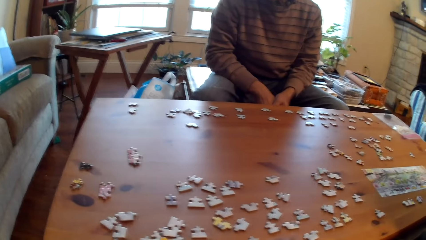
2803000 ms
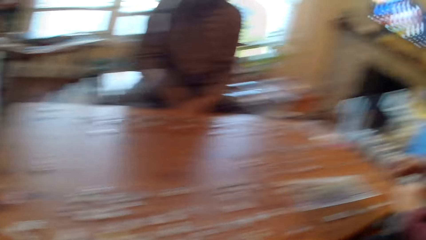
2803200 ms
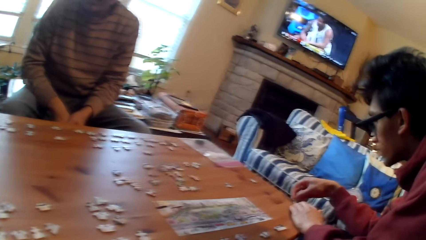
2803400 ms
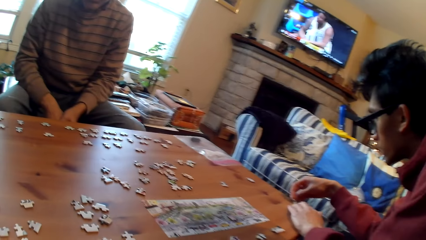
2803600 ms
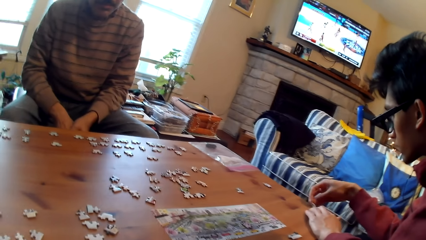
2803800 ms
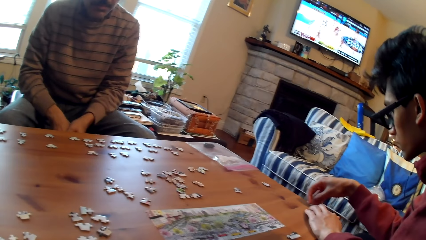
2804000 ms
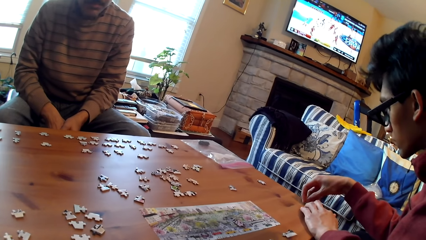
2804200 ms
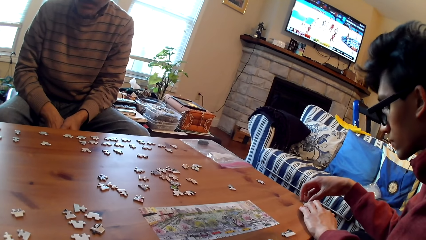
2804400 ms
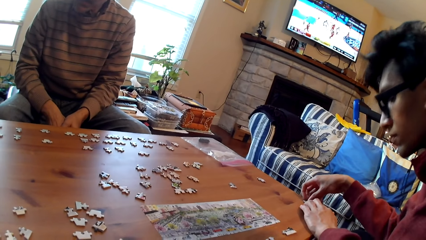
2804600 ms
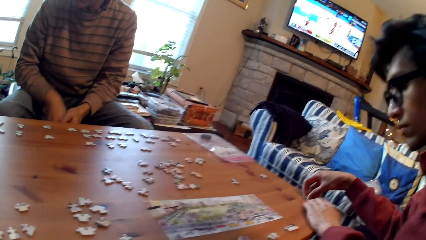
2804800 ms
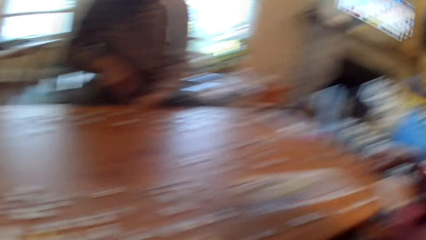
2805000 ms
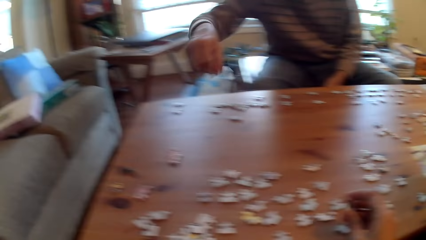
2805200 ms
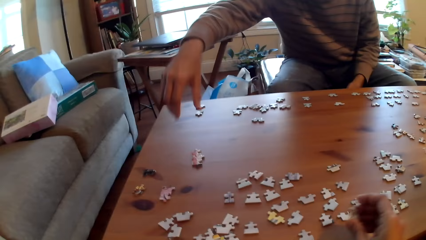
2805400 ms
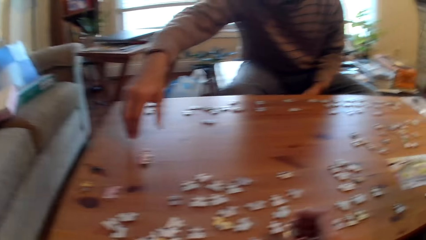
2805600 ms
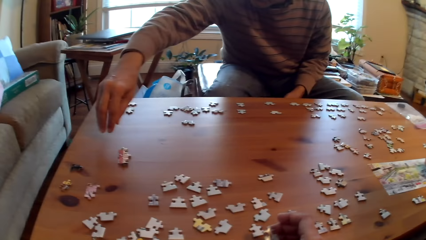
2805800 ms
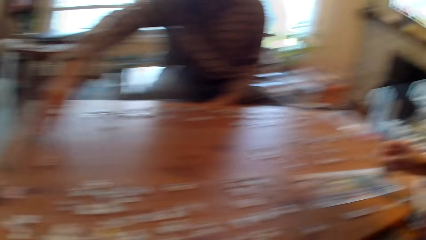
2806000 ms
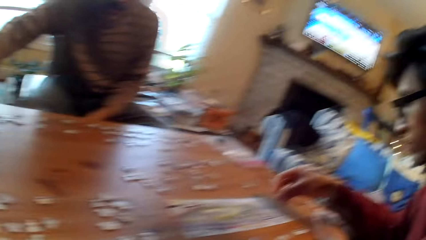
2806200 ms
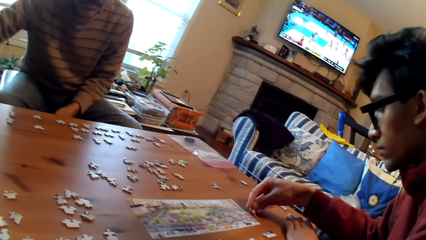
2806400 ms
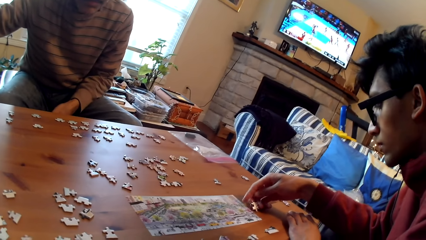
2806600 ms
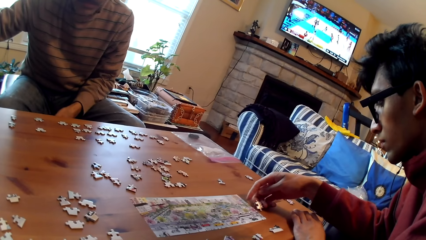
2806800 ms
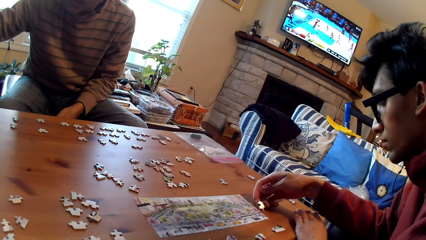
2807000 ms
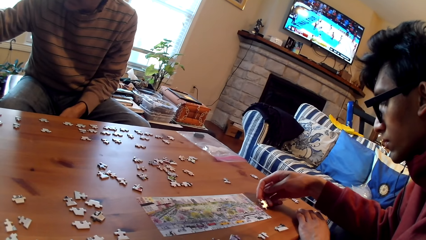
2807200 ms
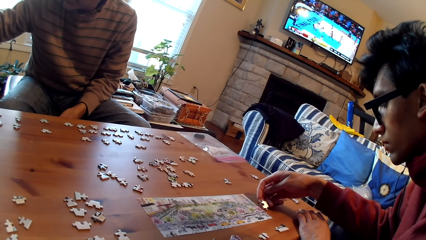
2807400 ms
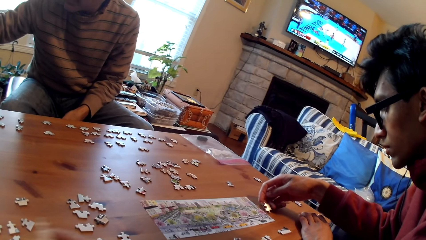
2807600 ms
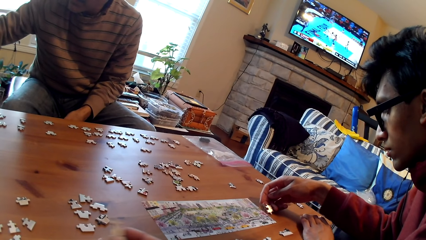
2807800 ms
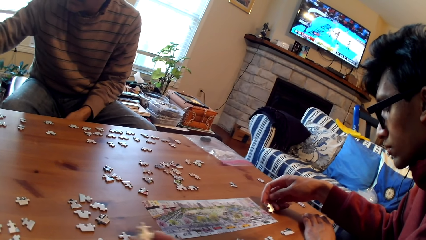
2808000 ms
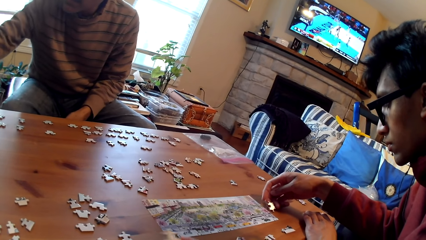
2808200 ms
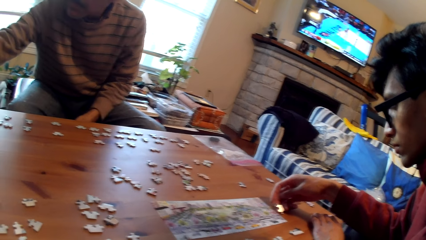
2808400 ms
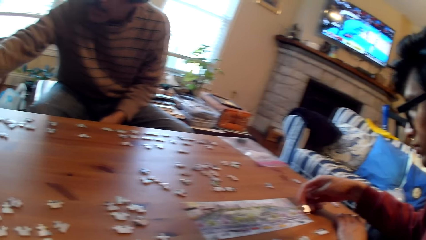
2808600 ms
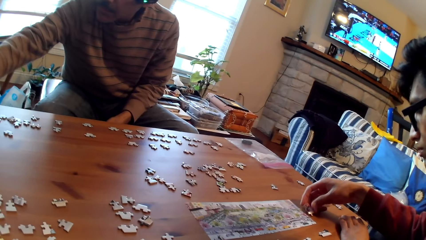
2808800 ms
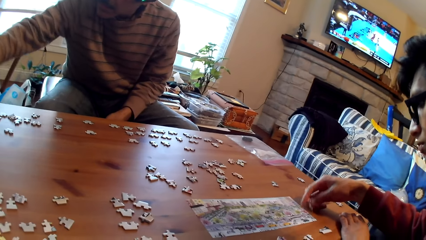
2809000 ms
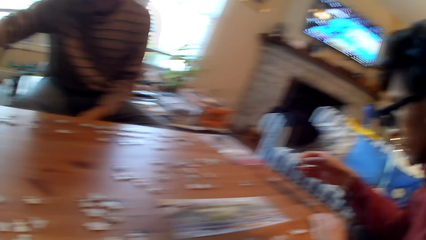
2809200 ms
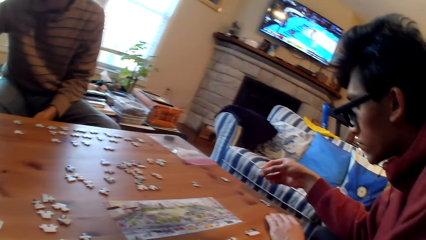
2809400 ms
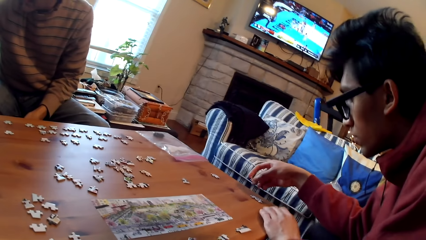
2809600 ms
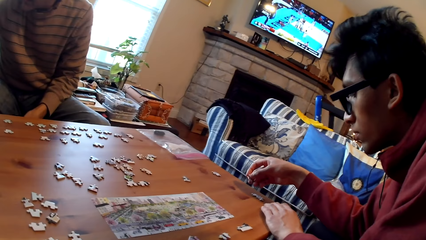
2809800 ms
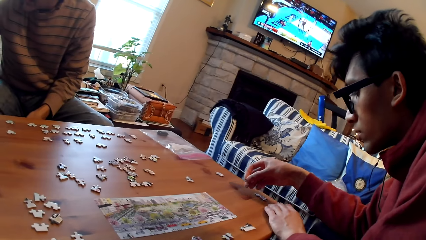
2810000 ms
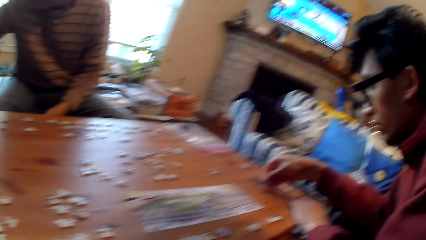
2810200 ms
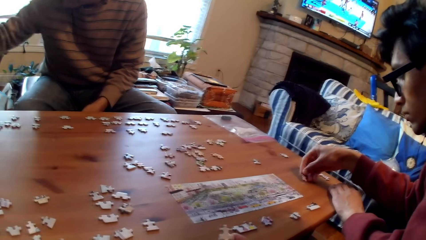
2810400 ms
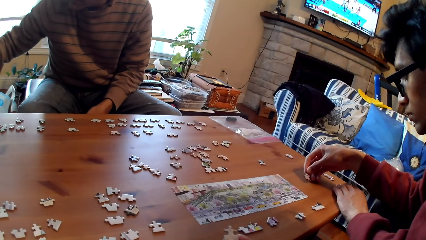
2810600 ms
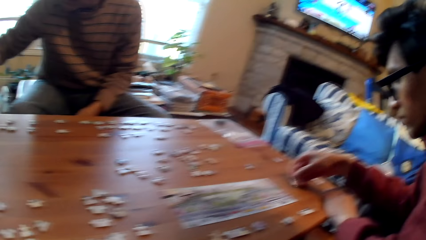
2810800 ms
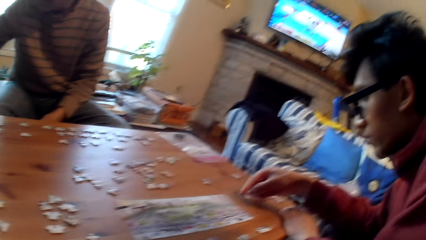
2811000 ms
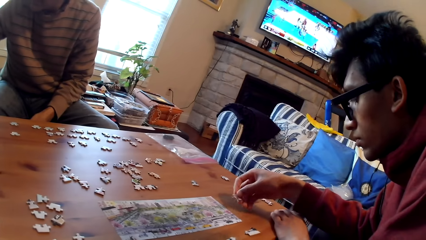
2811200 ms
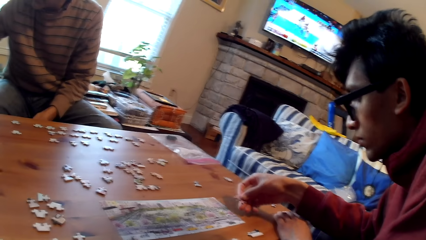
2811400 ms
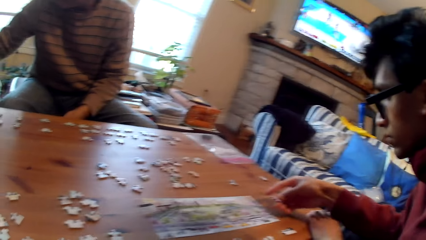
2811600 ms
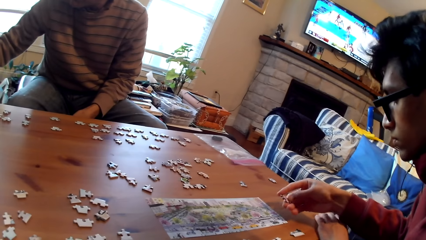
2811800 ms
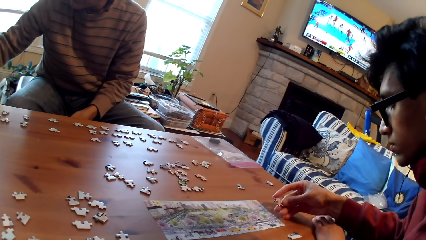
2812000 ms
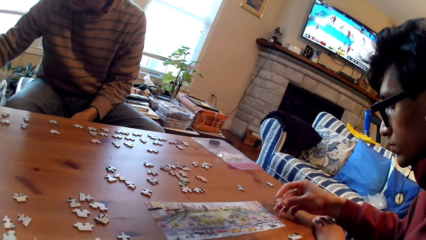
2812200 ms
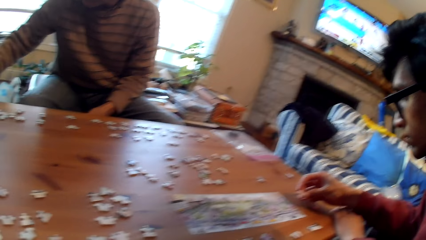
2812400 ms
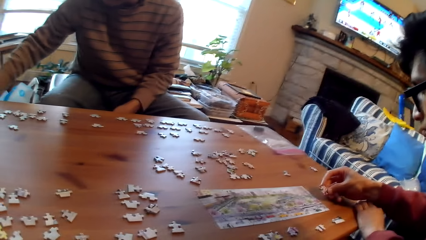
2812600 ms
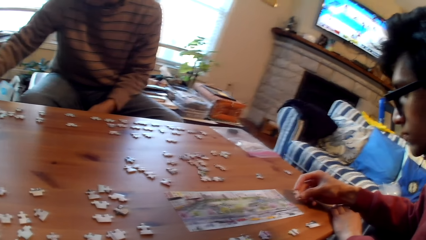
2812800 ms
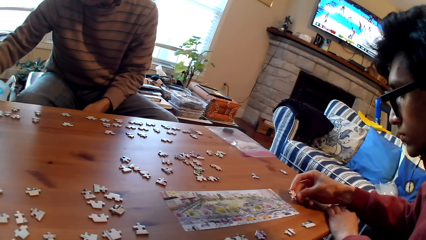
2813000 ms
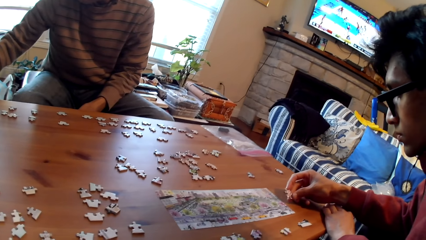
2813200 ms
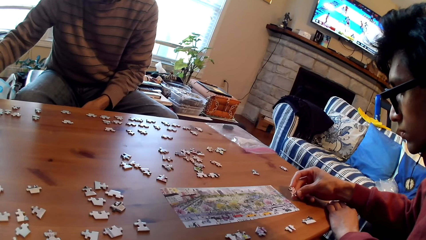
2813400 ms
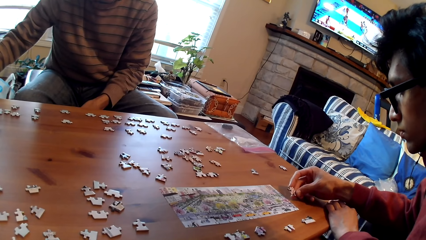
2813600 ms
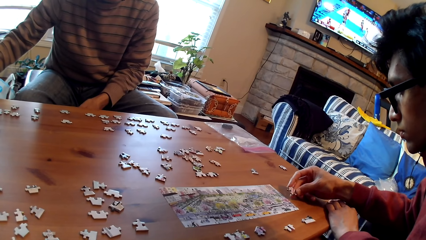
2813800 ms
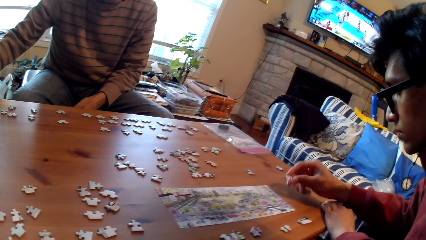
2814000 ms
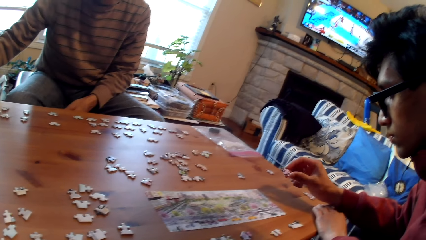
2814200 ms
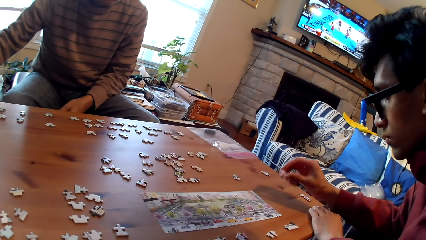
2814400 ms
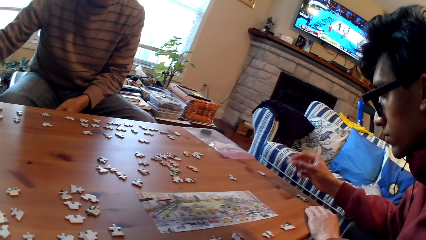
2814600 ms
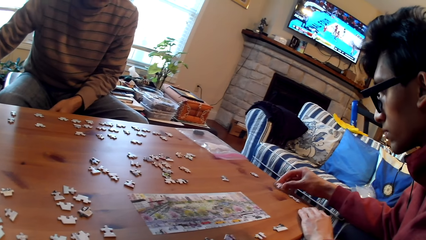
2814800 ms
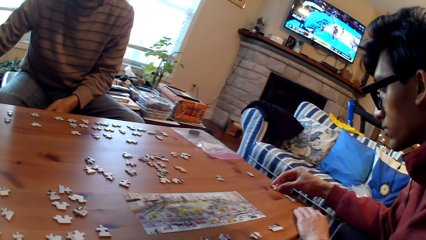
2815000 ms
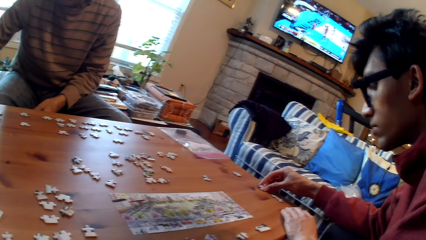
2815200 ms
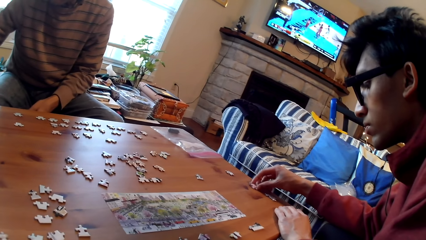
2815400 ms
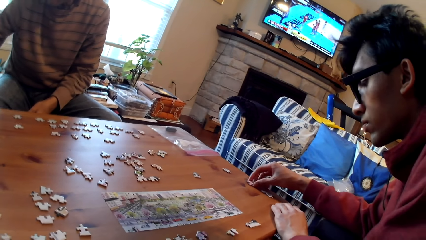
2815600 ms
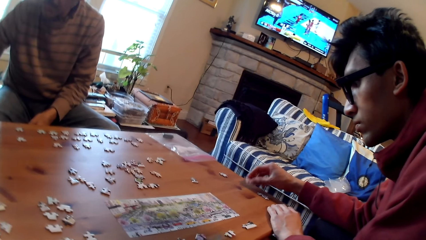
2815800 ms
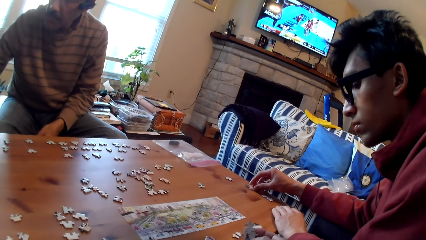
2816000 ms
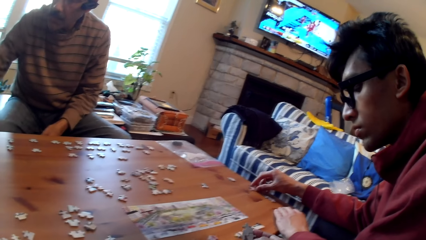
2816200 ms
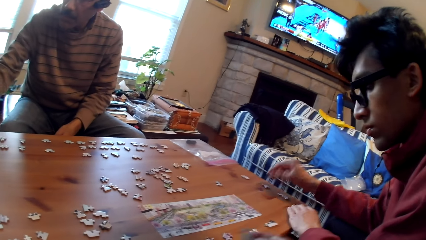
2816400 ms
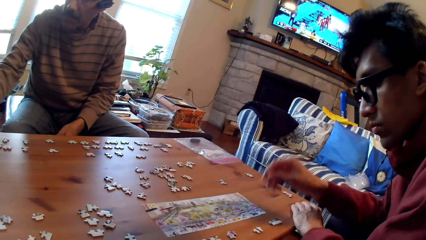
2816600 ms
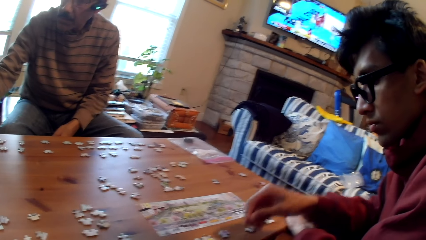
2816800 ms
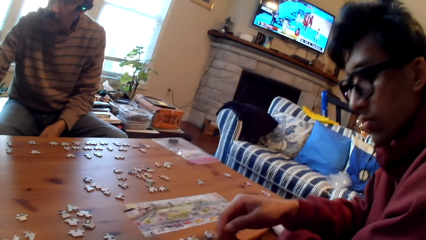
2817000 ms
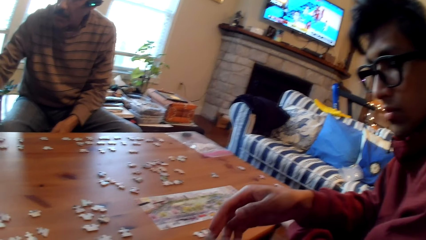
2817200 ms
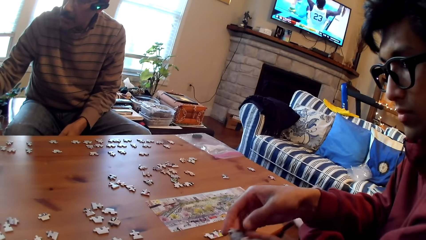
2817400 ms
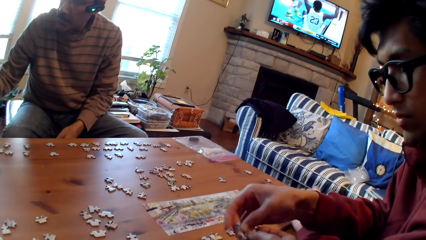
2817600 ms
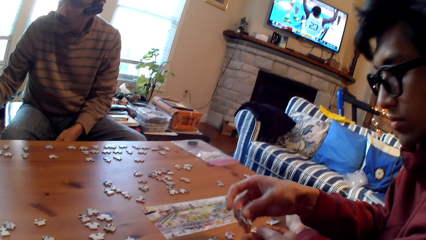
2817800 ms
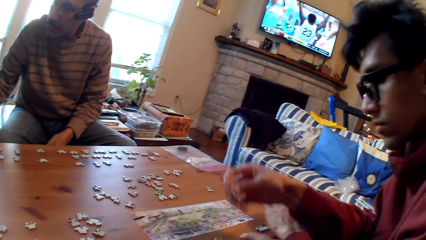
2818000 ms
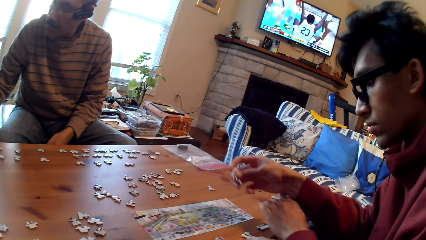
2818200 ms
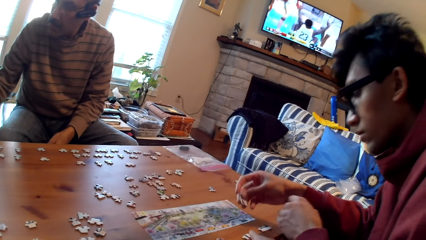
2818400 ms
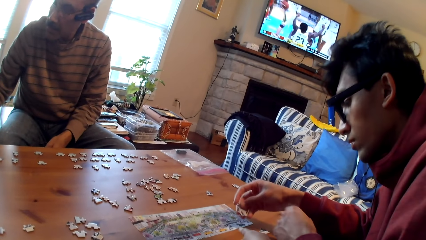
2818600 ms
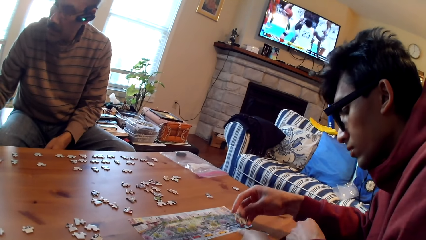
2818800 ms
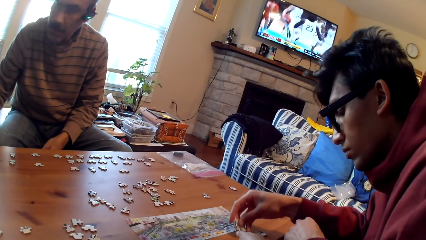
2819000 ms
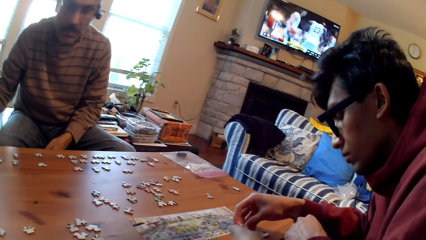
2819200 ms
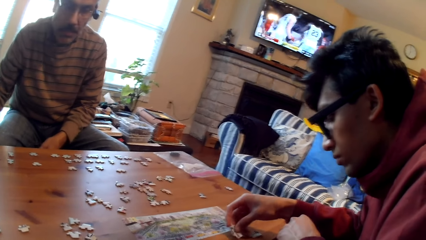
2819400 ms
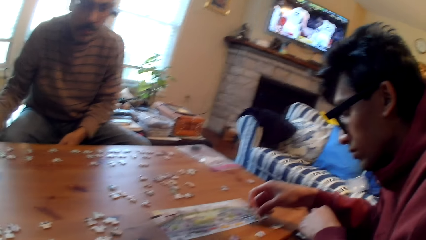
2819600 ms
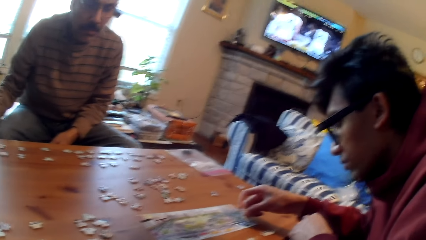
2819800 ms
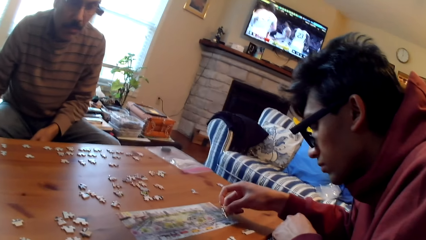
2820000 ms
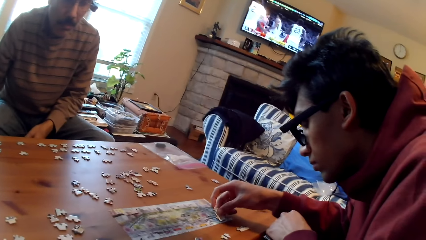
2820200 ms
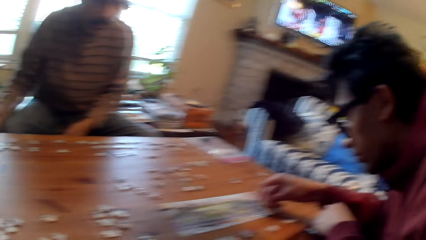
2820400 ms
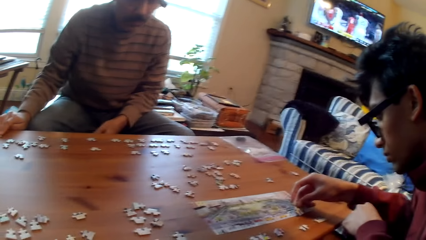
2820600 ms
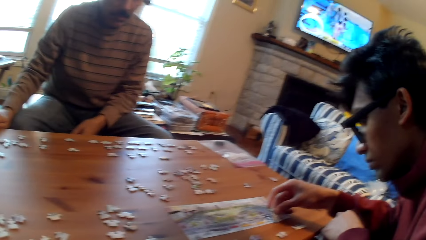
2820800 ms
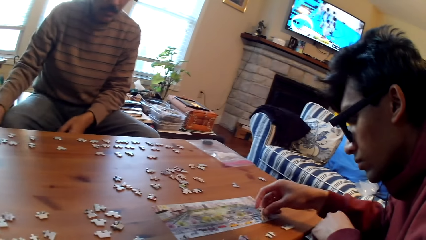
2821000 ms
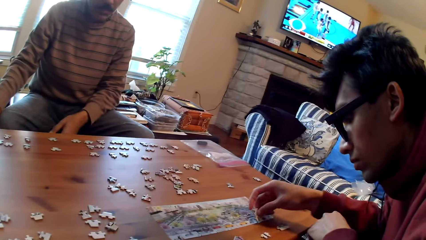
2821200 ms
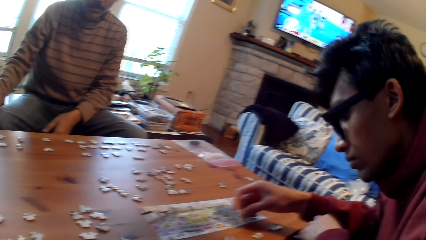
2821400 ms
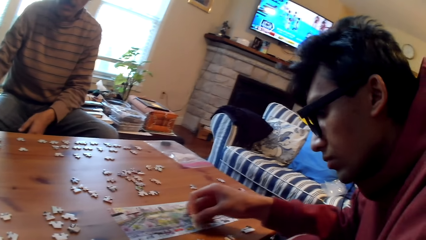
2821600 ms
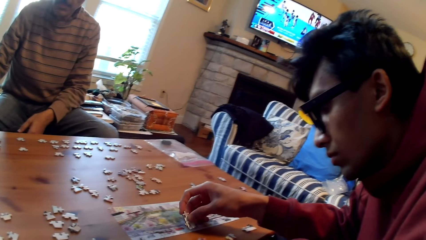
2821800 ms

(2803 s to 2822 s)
The camera wearer looks around the table. The person stares at the puzzle piece in his hand. The person puts the puzzle piece on the table. The camera wearer stares at the puzzle pieces on the table. The person picks up the puzzle piece and stares at the puzzle piece in his hand.
